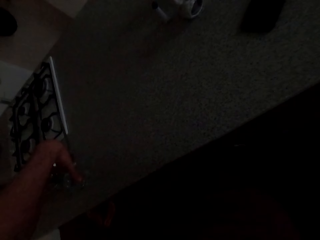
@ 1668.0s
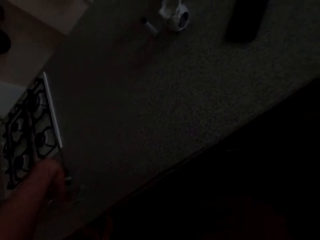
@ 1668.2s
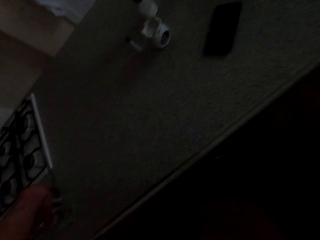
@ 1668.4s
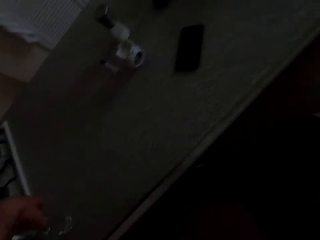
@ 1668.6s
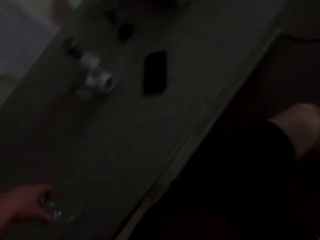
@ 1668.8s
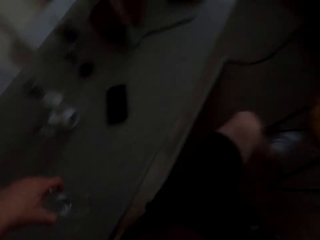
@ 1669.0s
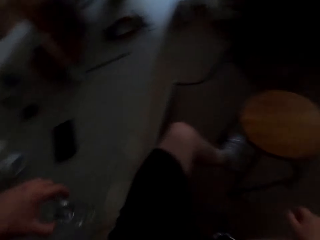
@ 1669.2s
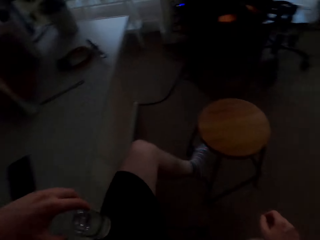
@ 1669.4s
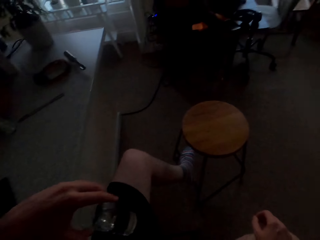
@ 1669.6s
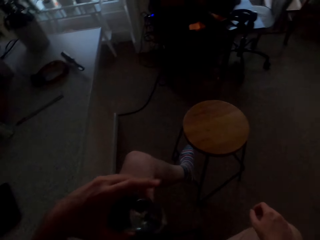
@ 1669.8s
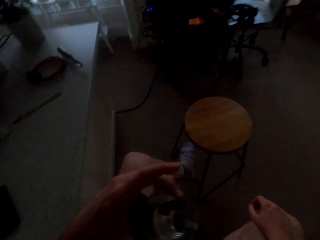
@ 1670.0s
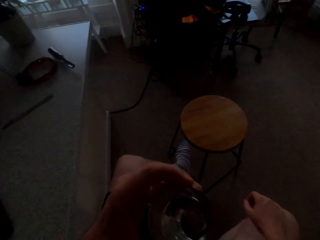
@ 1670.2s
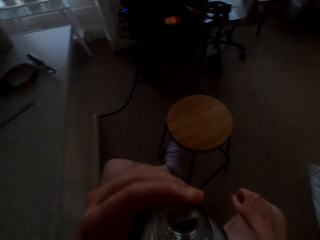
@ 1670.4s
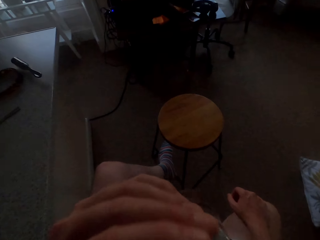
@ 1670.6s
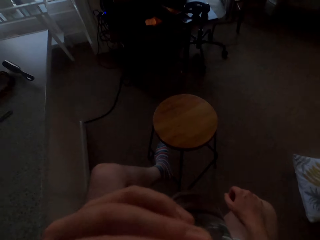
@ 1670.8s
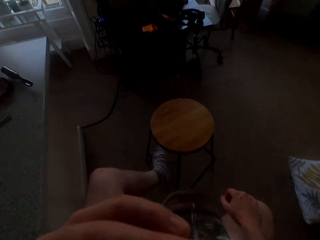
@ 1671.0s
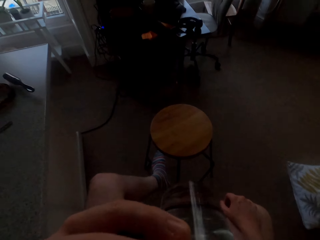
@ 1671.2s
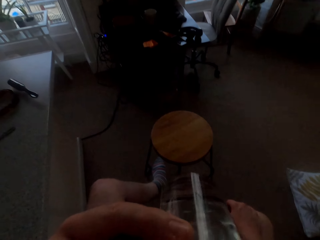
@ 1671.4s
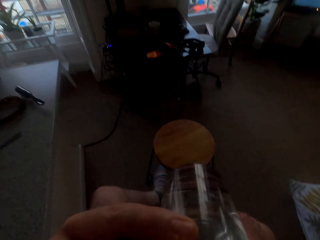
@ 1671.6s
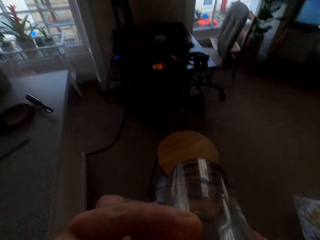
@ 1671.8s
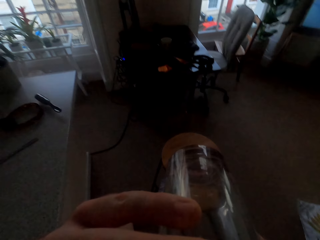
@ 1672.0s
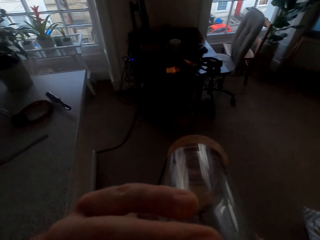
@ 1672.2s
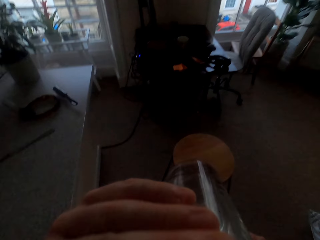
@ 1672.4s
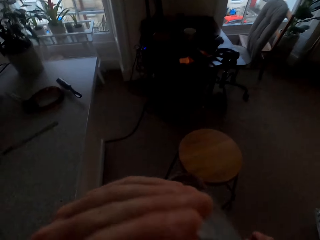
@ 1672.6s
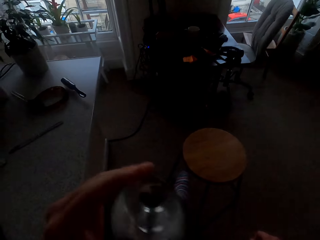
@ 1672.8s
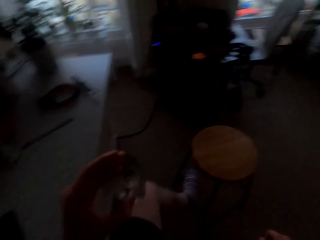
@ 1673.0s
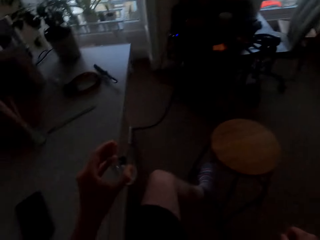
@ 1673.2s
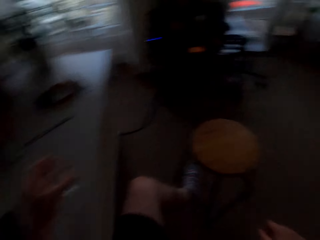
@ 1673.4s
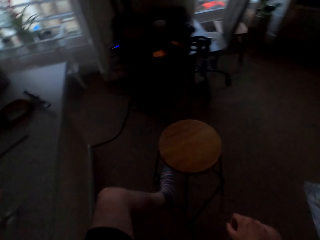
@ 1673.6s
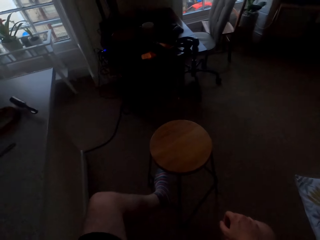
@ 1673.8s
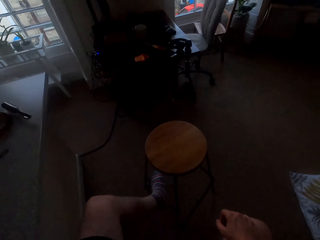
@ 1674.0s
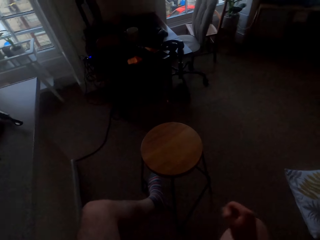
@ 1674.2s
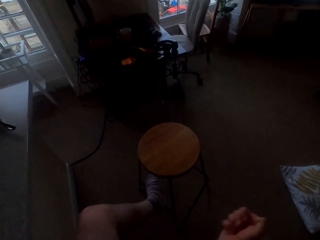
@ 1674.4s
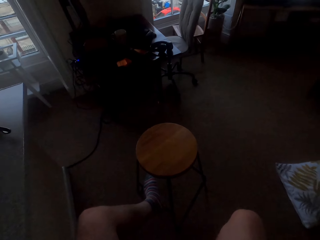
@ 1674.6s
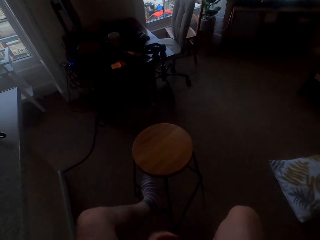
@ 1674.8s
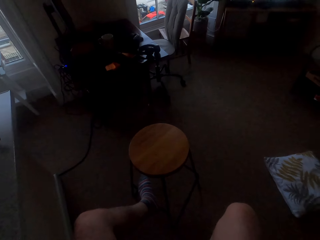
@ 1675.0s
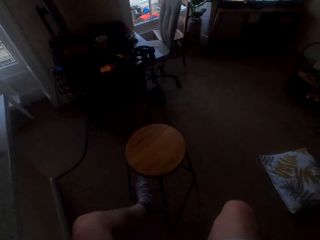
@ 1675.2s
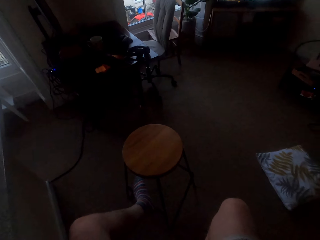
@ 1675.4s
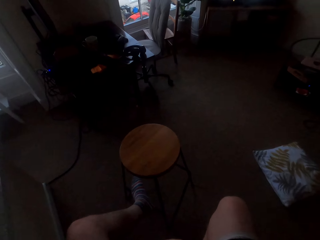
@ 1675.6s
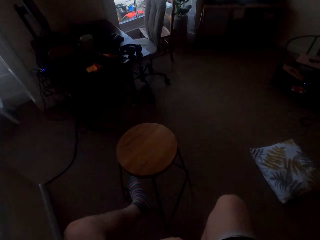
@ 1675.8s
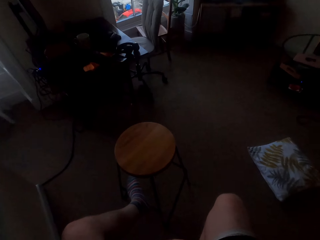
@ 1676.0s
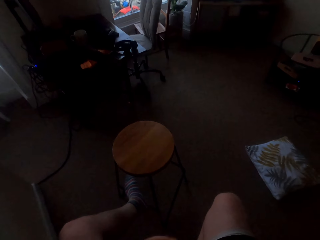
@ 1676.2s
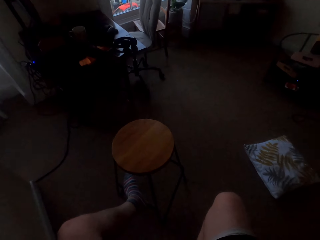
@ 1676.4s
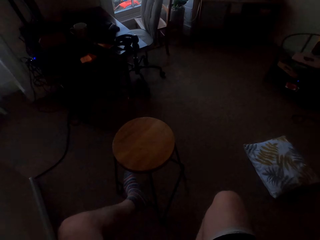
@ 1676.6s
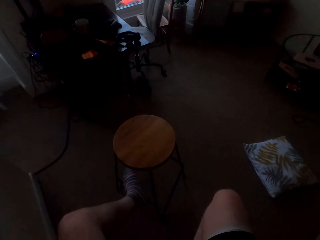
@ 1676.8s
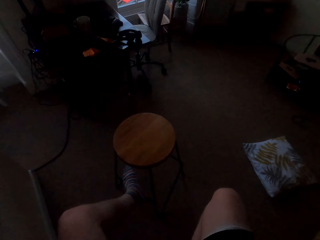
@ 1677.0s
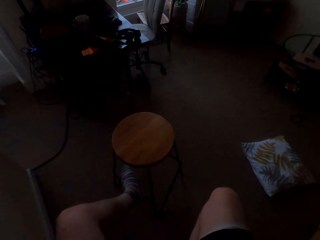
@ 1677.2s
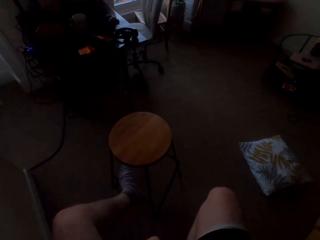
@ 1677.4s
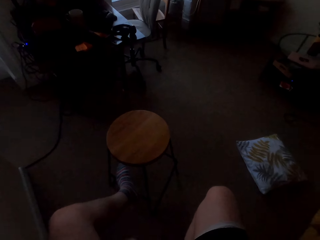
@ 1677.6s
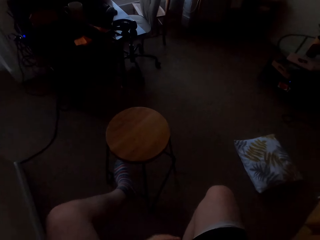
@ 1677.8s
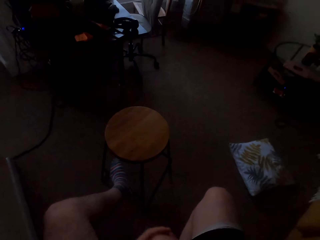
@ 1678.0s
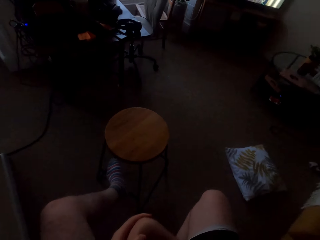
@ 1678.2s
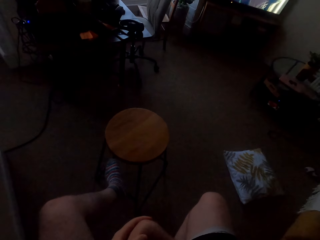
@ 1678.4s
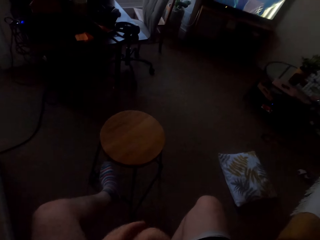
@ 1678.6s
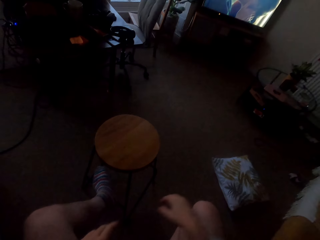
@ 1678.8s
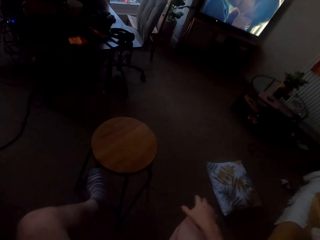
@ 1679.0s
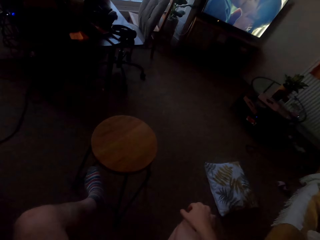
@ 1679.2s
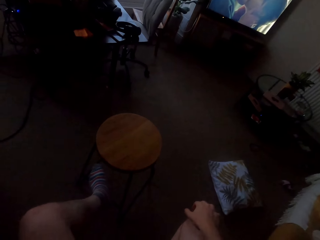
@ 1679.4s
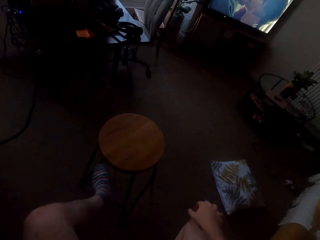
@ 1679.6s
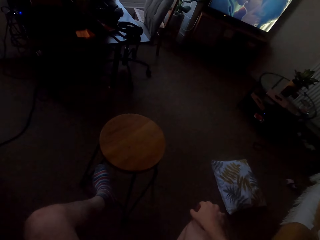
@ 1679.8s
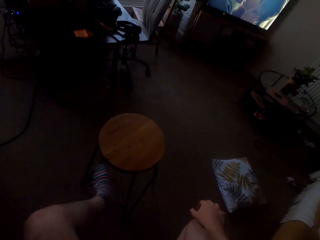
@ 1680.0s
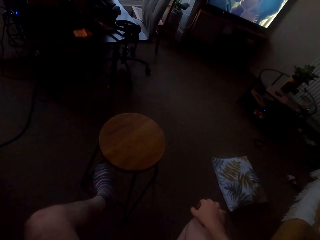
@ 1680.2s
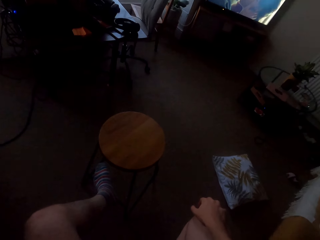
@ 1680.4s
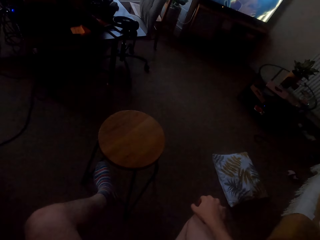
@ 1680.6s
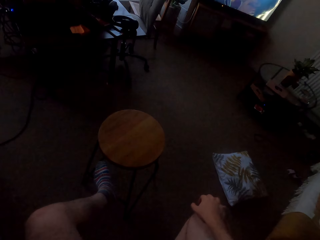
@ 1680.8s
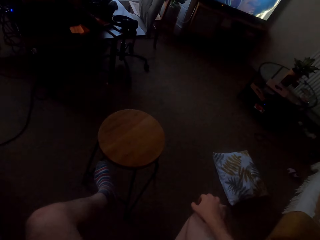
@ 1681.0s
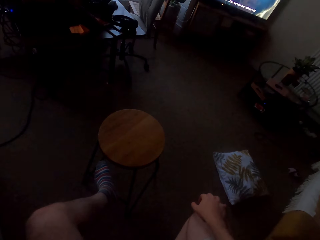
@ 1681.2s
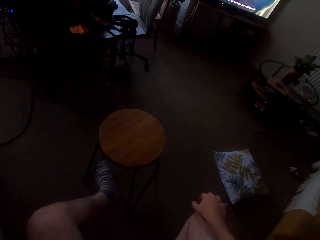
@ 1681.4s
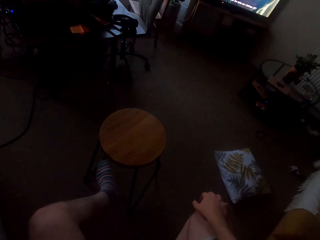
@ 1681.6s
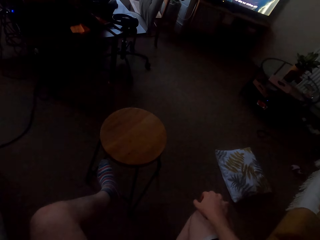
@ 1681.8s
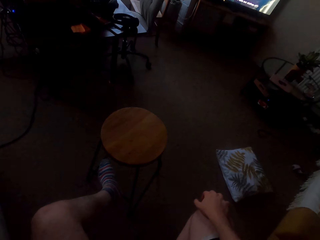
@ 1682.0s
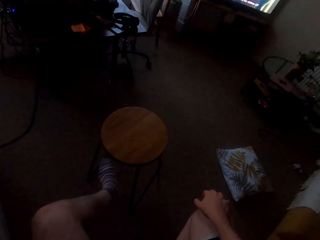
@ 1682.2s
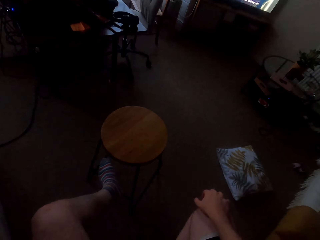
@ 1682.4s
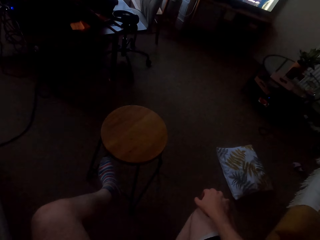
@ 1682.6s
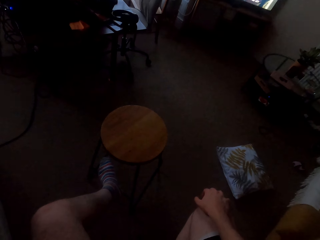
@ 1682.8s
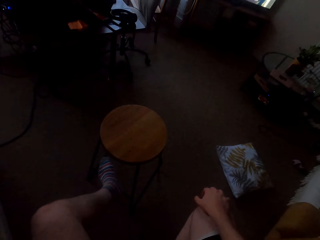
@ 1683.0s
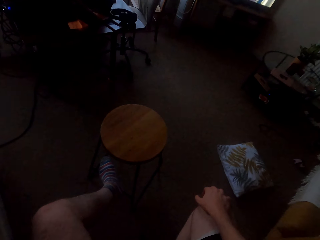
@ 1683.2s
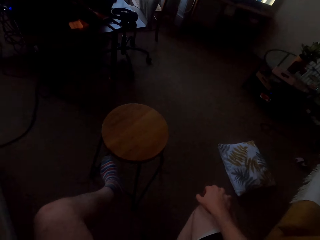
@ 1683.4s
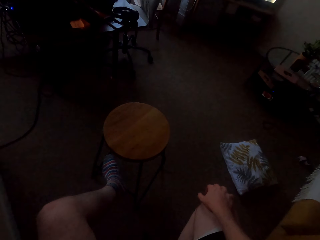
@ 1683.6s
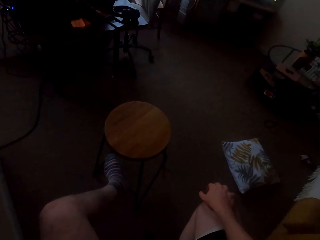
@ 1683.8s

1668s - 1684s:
The camera wearer takes a glass of water. He drinks some water. He places the glass of water on the kitchen counter. He cracks his knuckles.

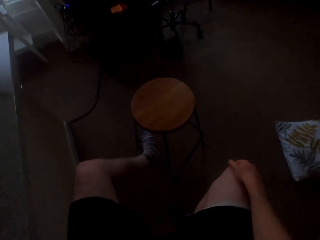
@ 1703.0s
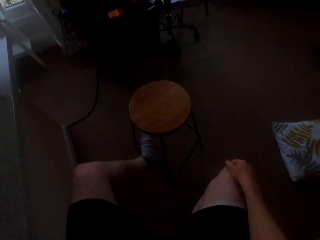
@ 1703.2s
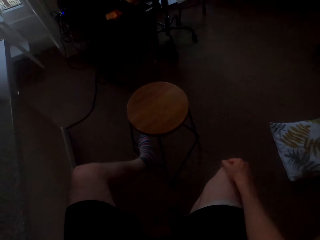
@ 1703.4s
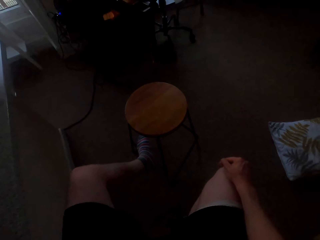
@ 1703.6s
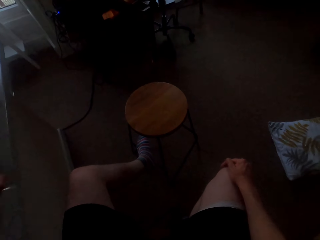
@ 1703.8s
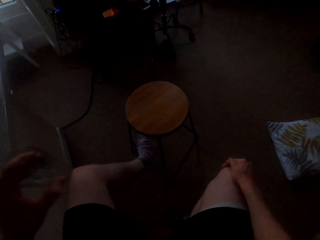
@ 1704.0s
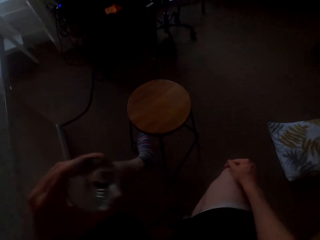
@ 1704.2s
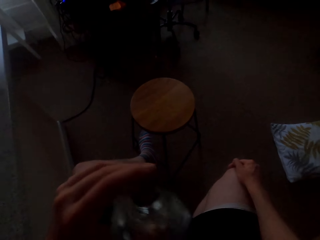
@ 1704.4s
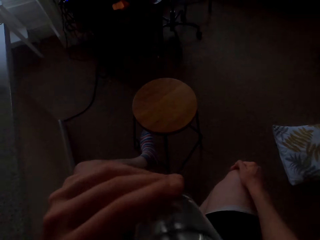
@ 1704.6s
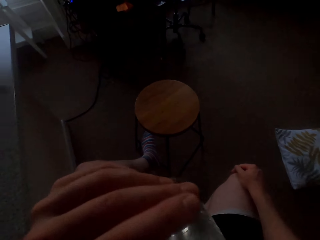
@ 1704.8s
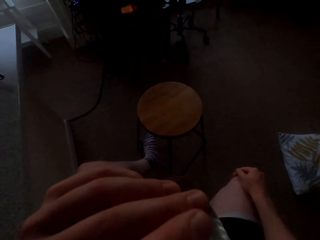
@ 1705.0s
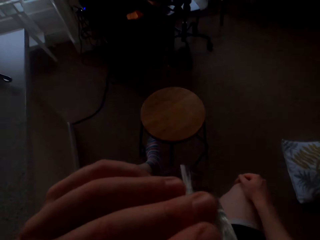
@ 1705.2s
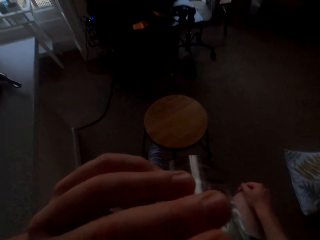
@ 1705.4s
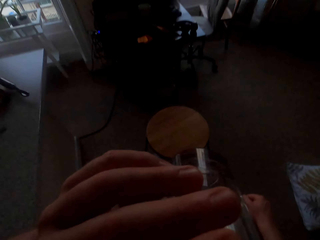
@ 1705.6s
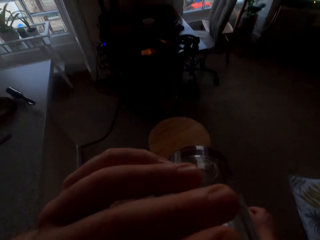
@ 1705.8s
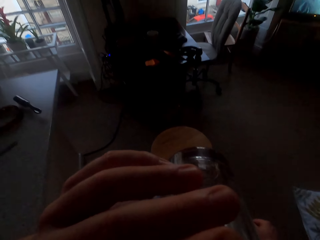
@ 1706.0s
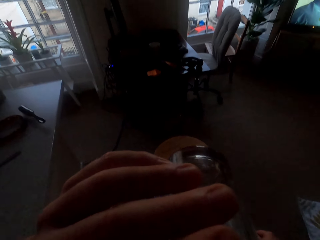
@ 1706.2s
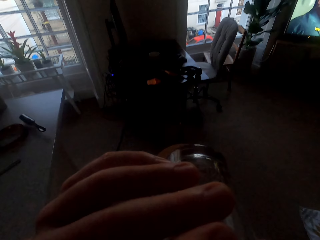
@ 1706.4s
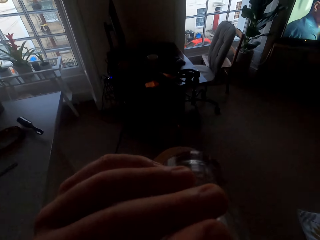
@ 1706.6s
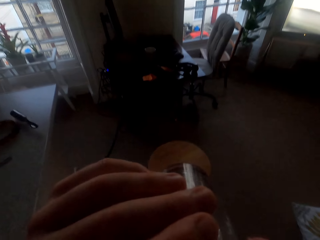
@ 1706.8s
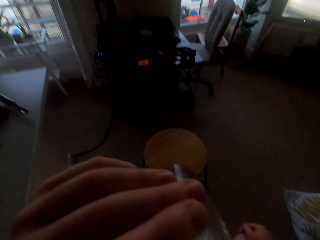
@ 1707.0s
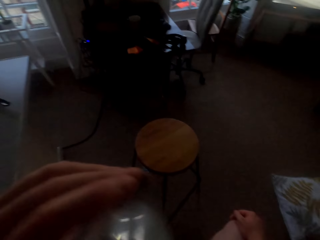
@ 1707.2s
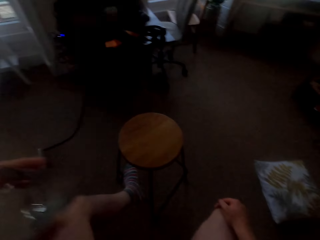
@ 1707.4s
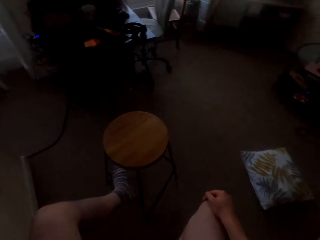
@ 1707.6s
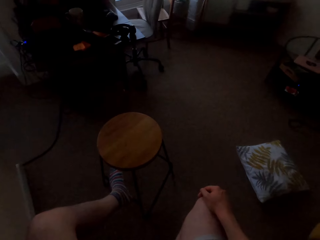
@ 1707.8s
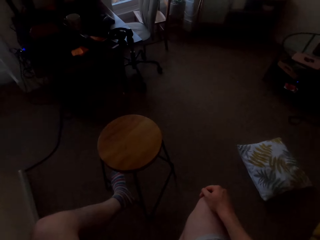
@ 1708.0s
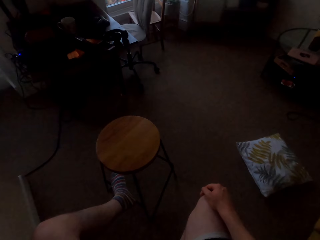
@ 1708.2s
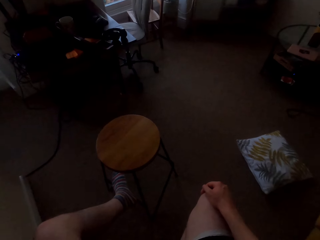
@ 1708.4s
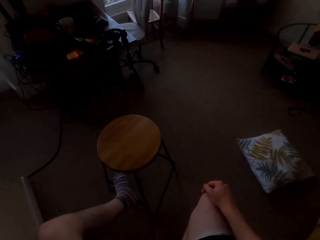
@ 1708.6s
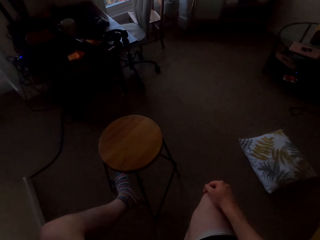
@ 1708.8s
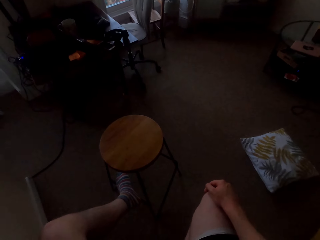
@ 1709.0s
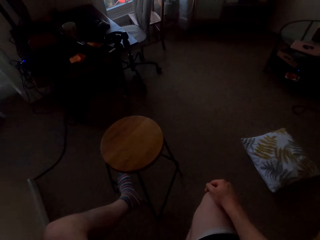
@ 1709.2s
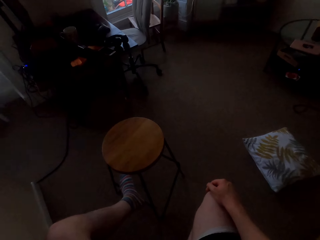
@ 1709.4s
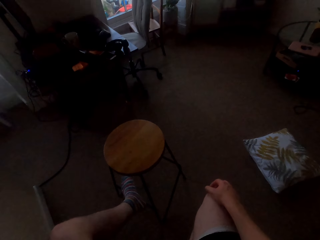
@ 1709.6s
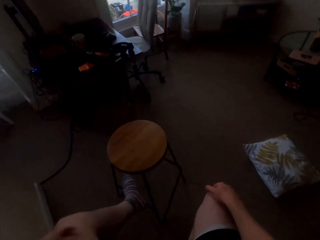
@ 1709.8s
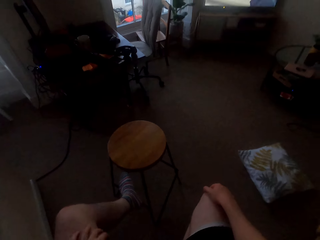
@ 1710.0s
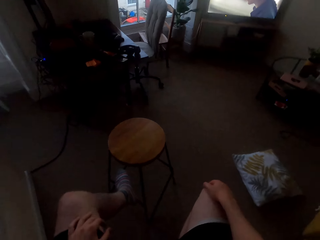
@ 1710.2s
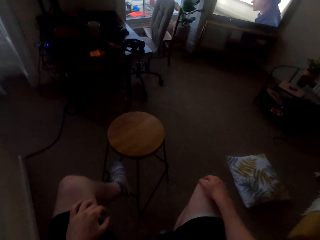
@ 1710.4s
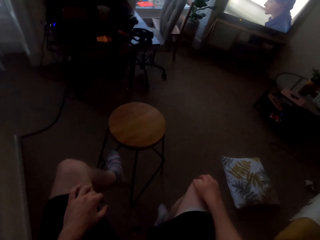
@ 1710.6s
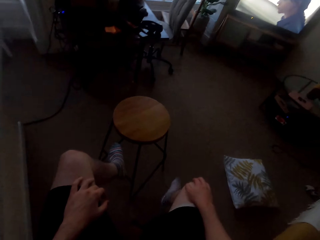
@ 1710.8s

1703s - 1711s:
The camera wearer drinks some water. They place the glass on the kitchen counter.
